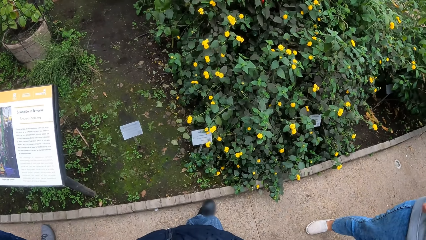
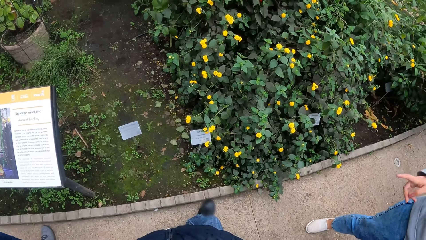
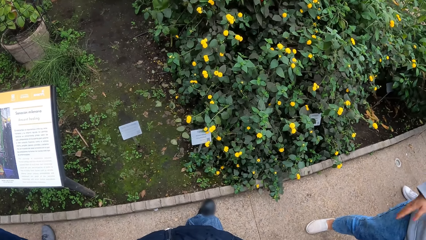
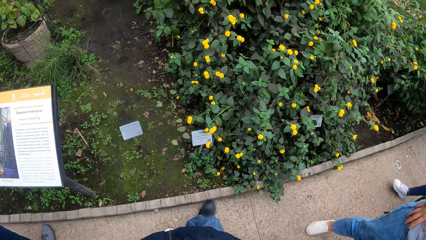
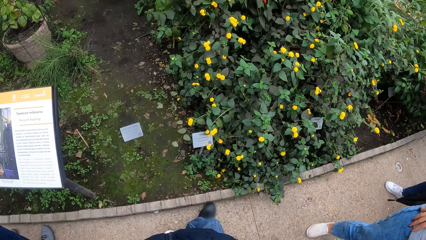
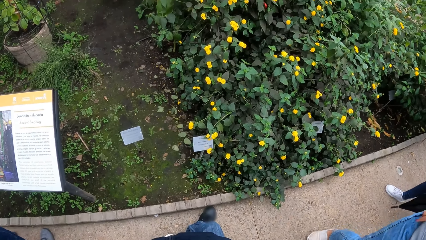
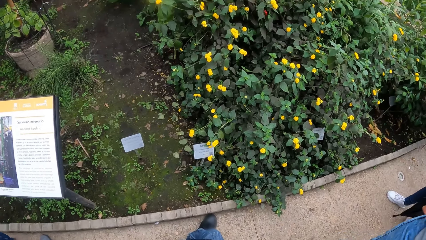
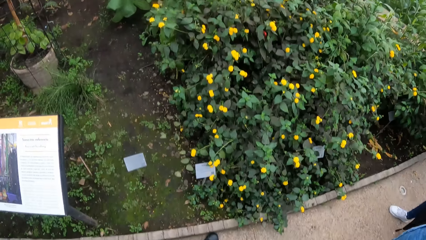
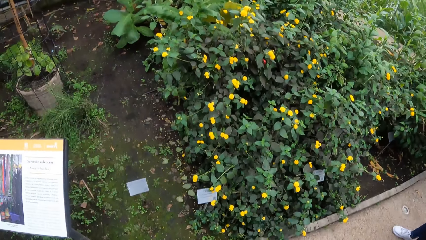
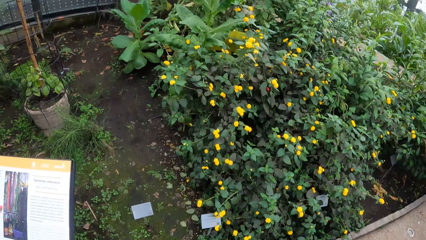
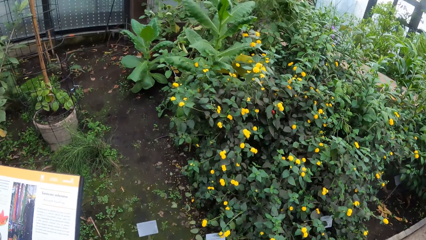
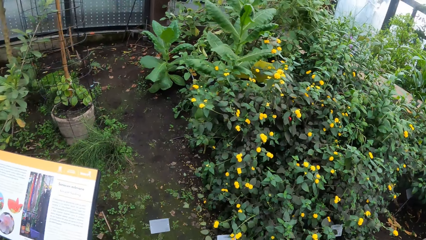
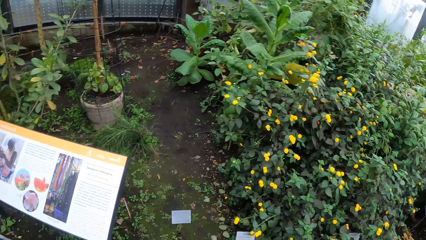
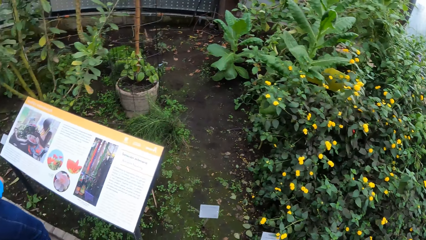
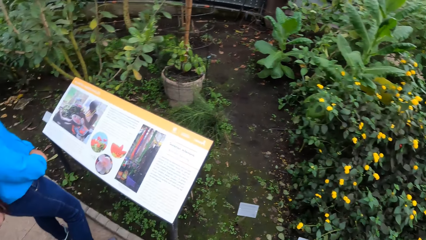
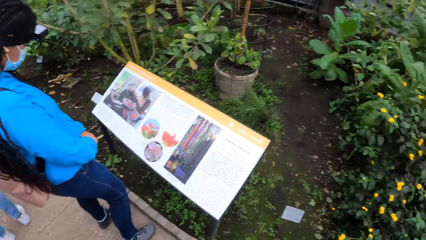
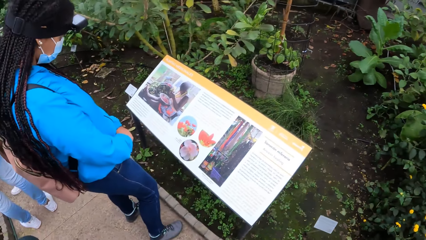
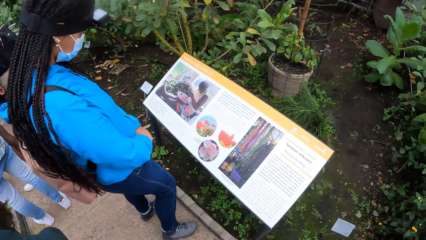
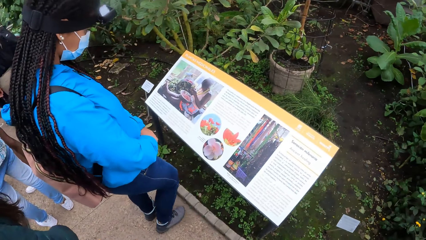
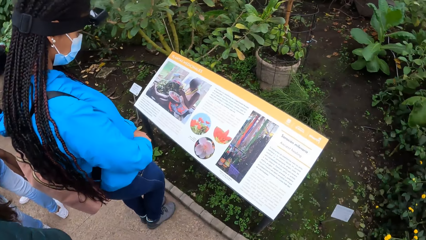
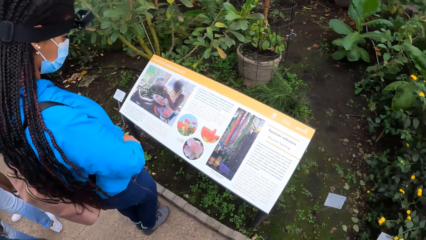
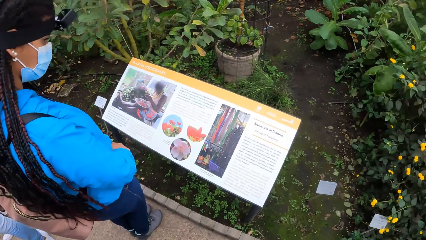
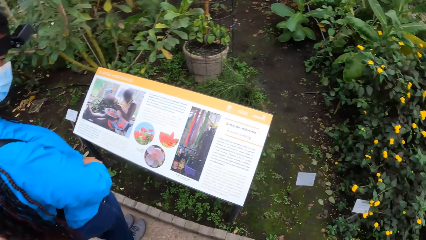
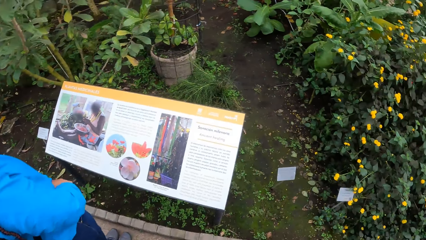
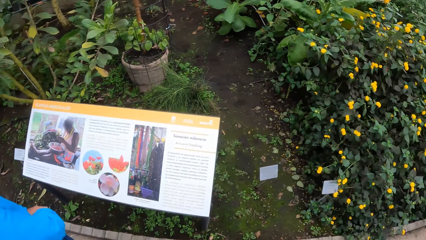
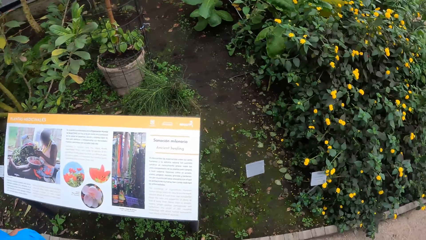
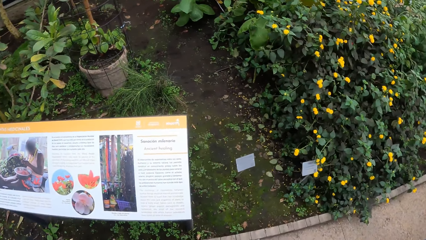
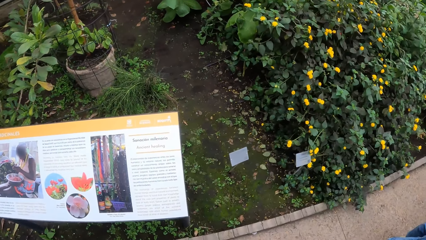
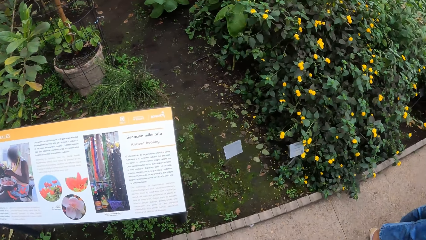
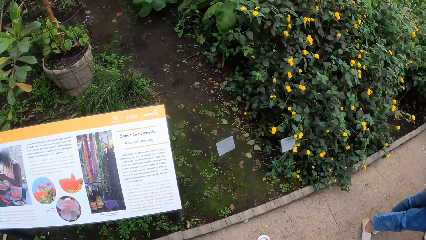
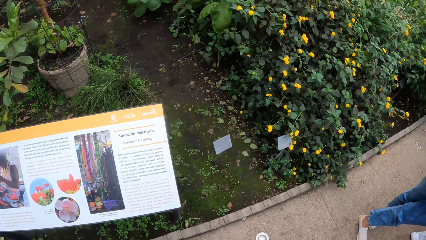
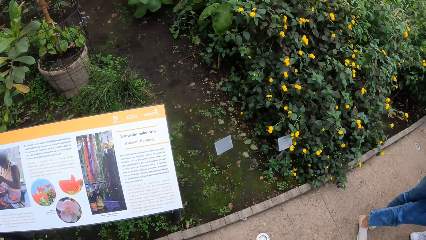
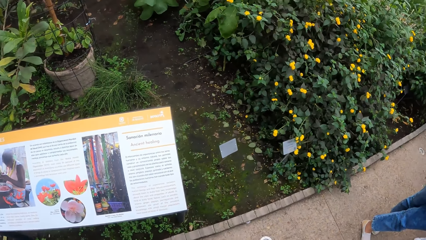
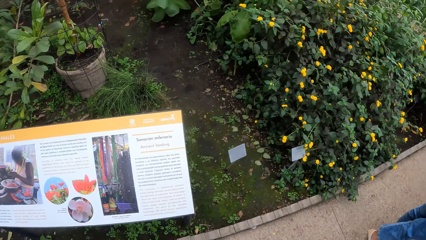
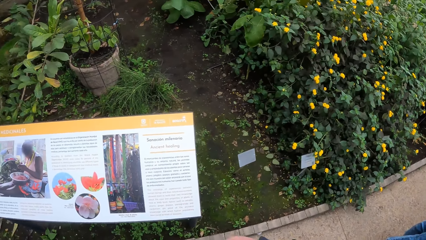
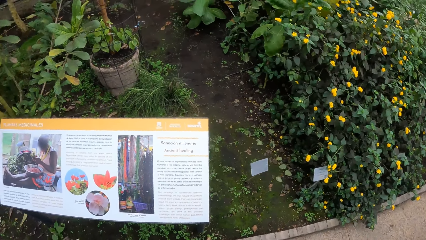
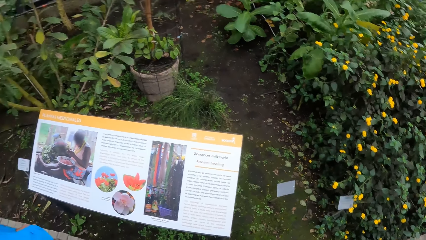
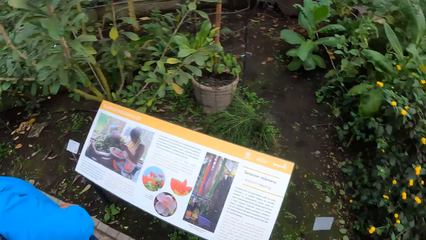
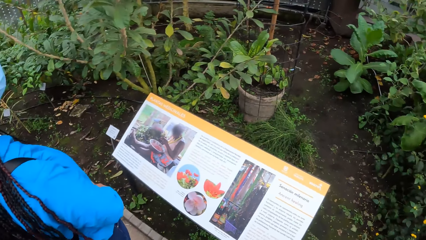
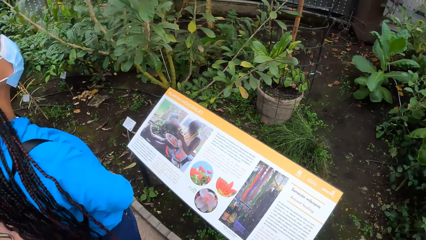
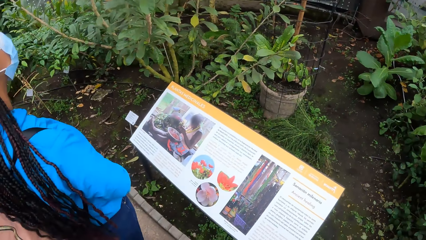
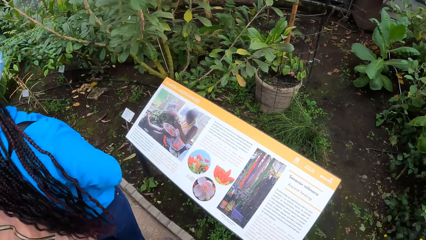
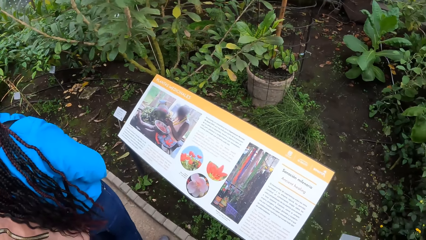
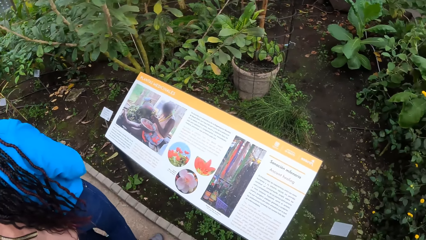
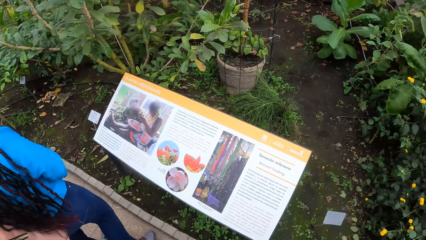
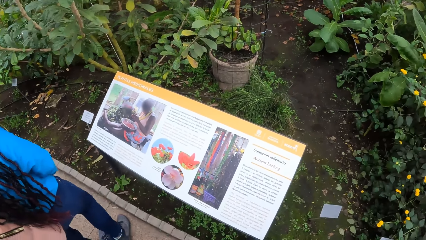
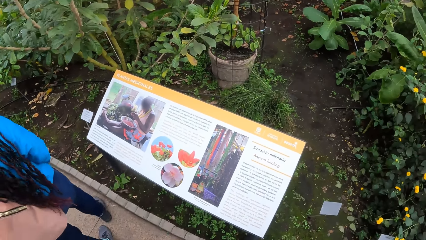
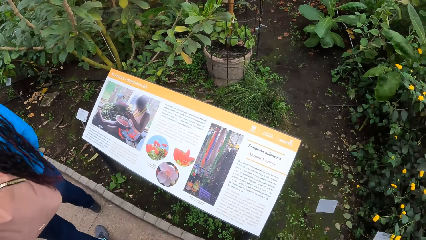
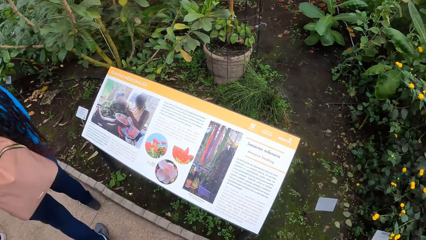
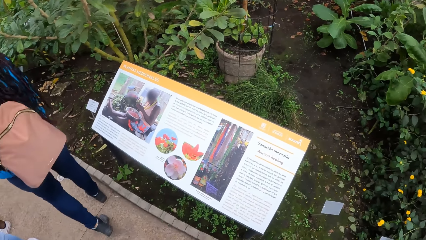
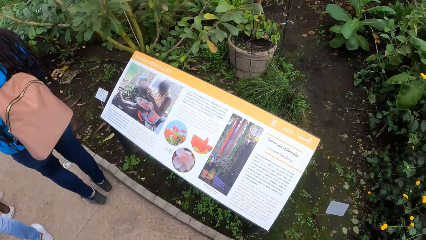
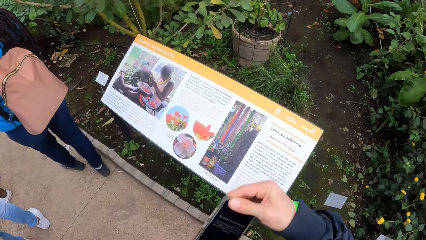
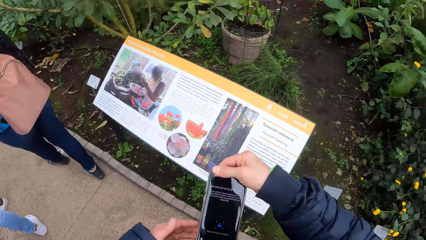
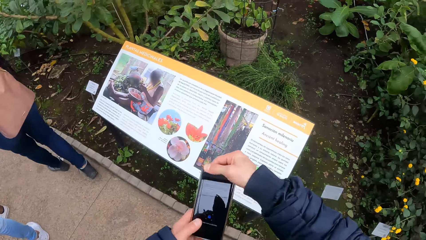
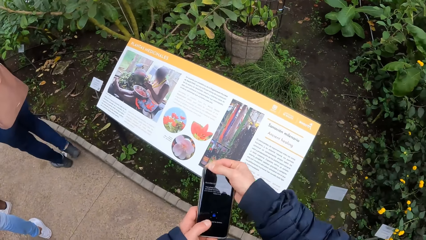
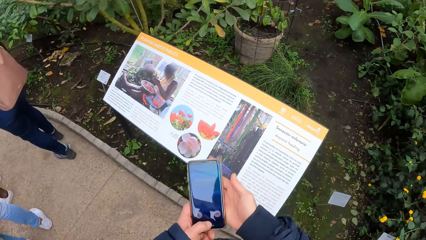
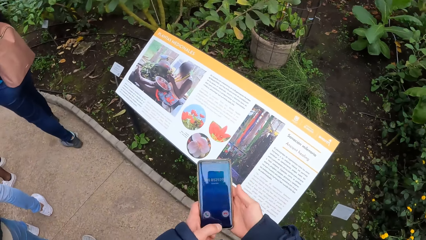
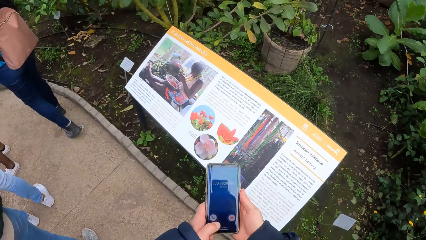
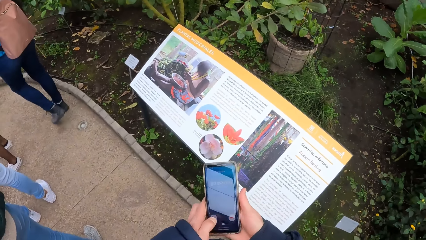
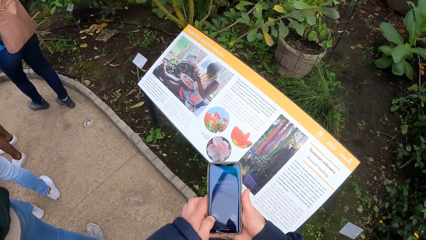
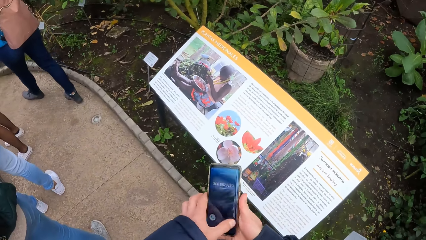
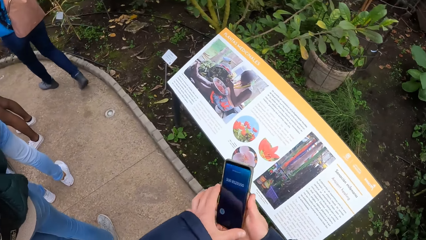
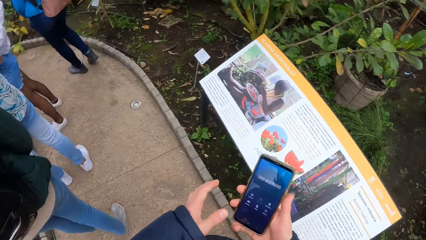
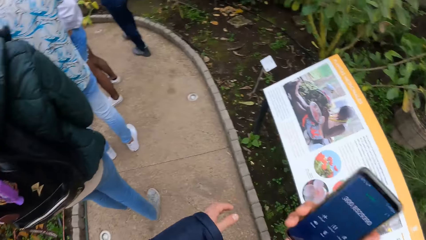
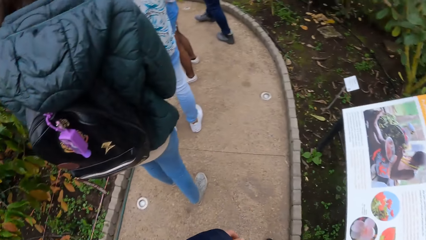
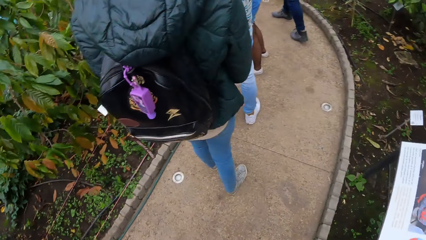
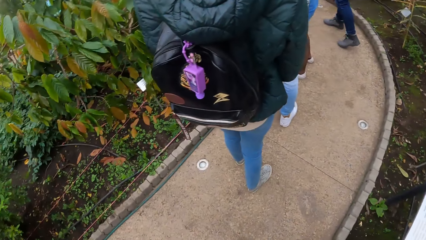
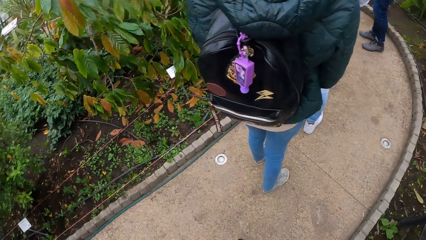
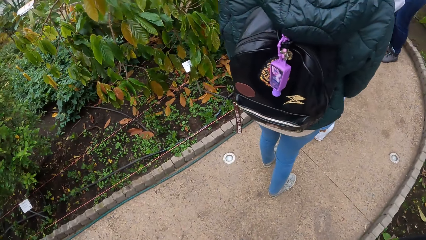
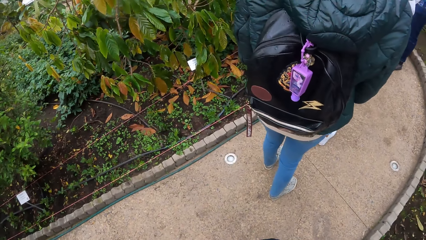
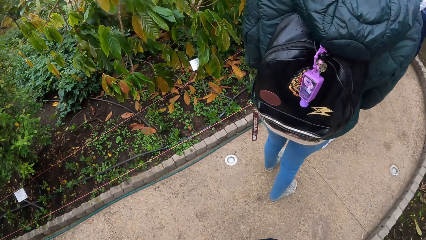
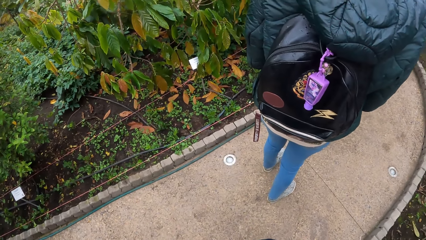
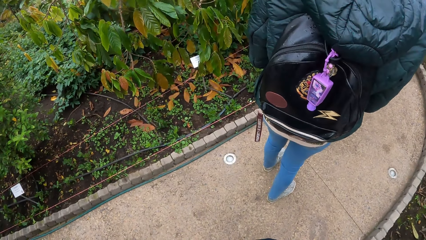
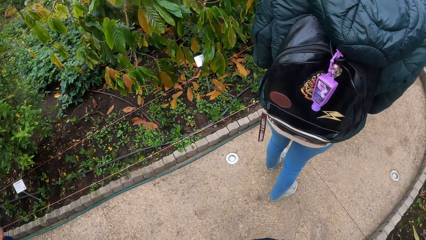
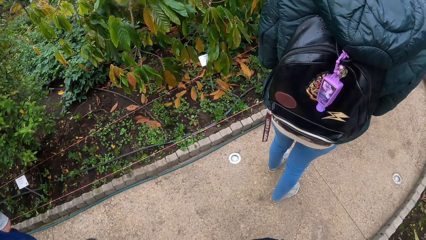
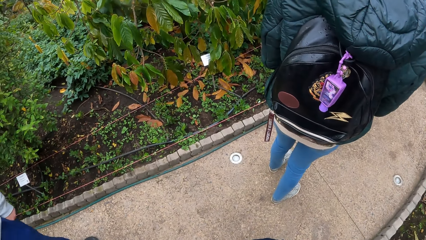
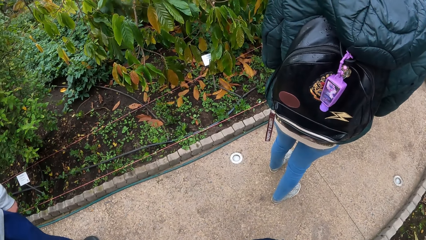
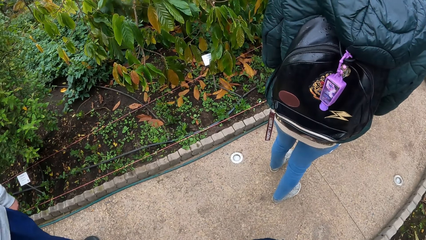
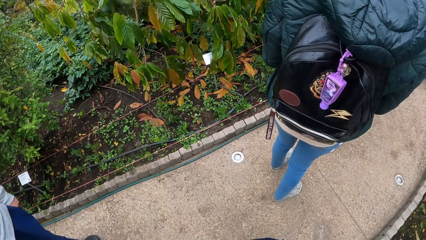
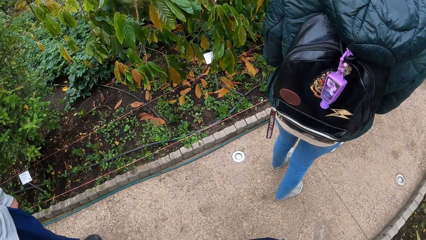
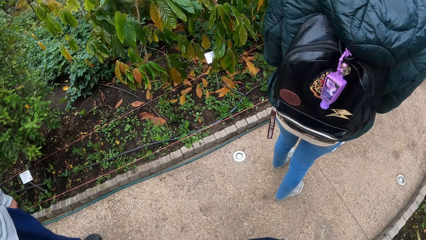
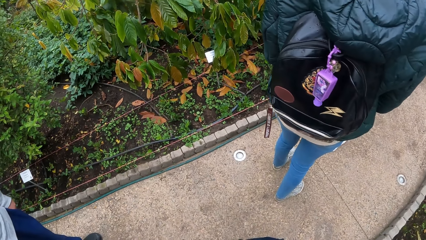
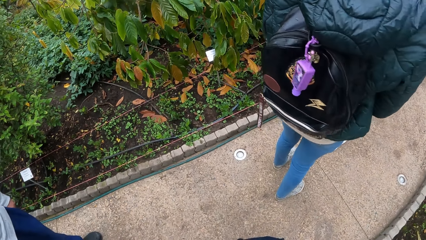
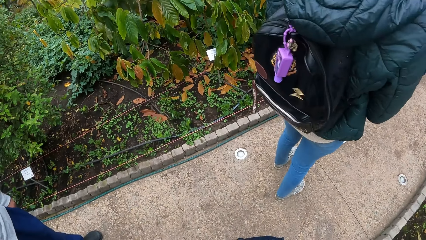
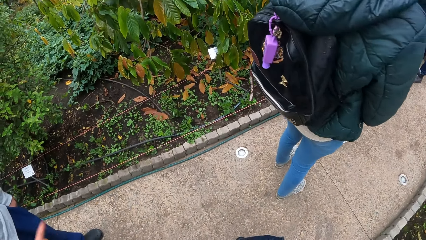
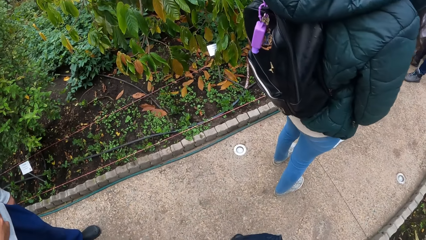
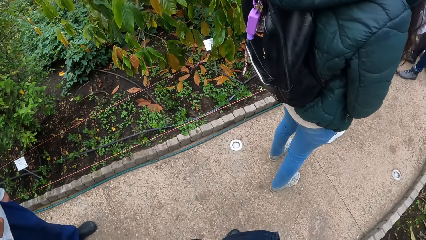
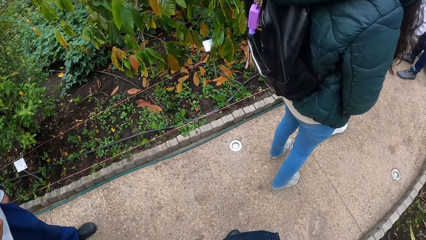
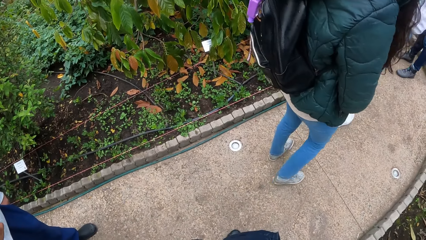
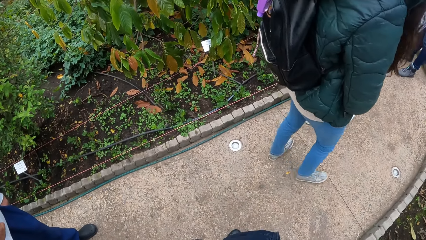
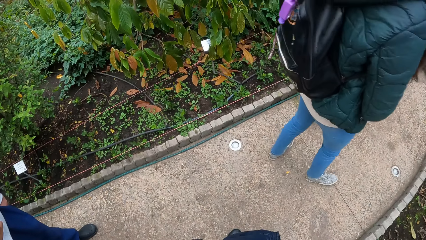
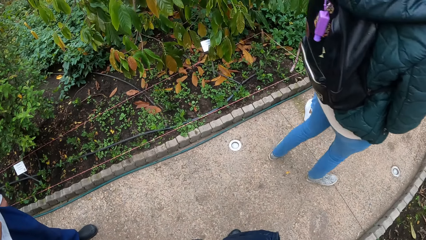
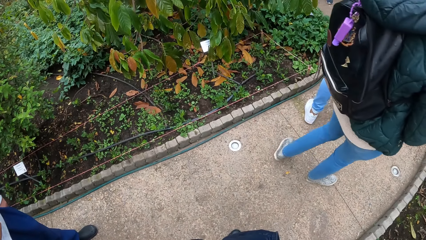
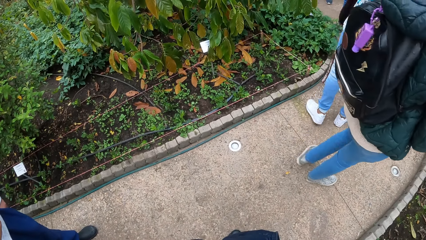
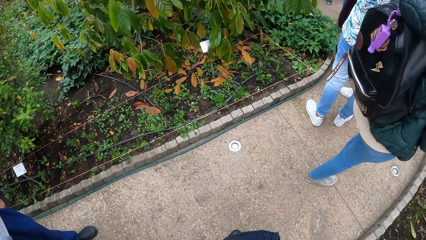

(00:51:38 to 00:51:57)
The camera wearer takes out a phone from her jacket with his right hand. He operates the phone in his right hand with his left hand. He holds his phone with his hands. He places the phone on his right ear with his right hand. He stands on the sidewalk. Women stand on the sidewalk.
